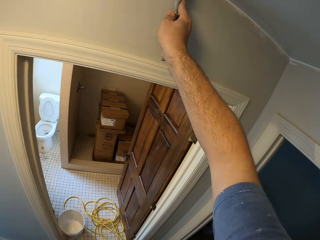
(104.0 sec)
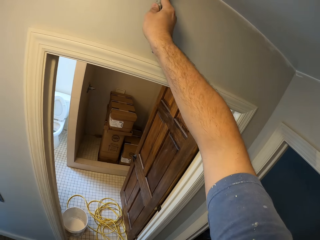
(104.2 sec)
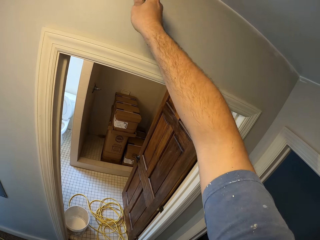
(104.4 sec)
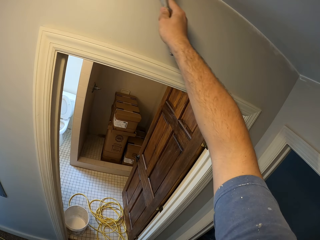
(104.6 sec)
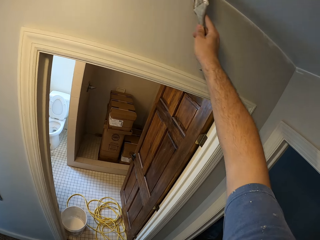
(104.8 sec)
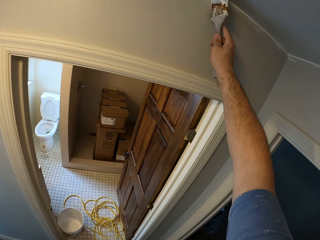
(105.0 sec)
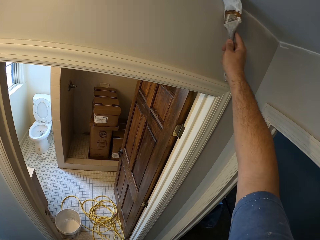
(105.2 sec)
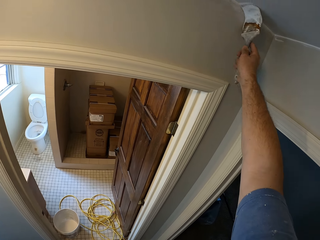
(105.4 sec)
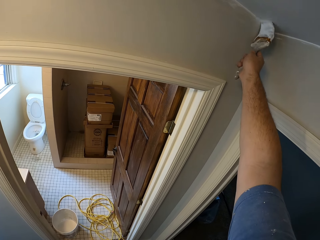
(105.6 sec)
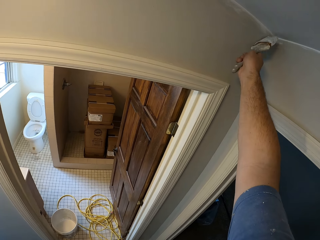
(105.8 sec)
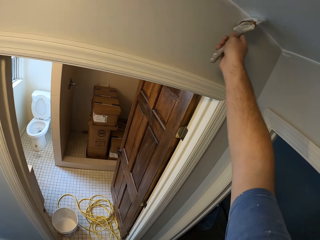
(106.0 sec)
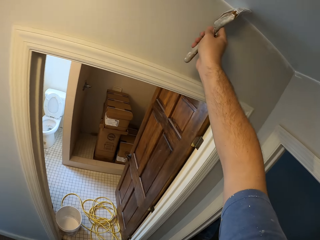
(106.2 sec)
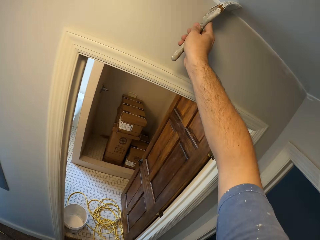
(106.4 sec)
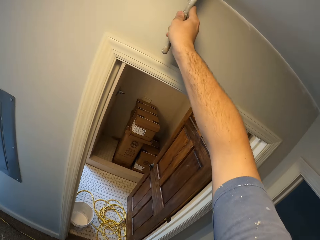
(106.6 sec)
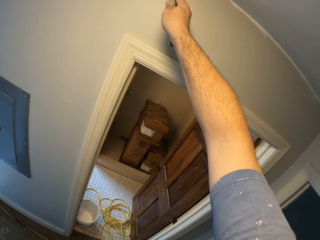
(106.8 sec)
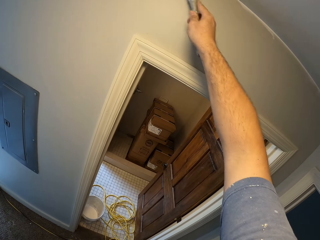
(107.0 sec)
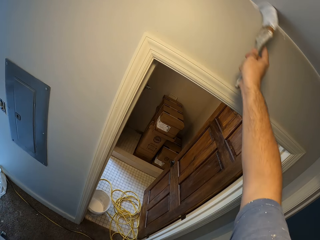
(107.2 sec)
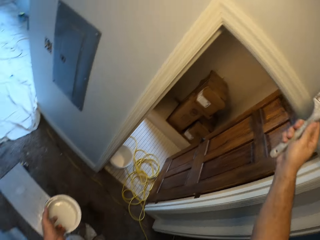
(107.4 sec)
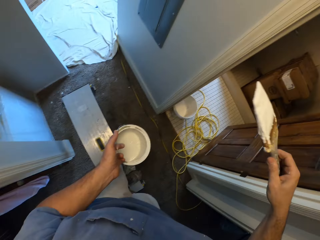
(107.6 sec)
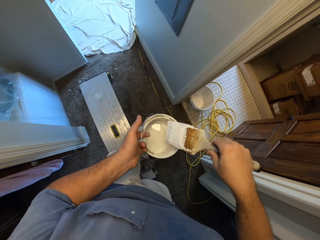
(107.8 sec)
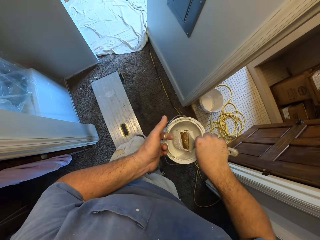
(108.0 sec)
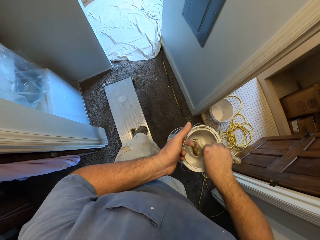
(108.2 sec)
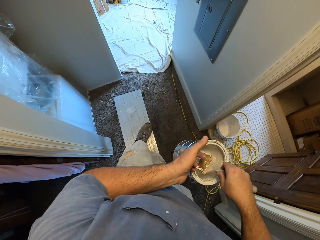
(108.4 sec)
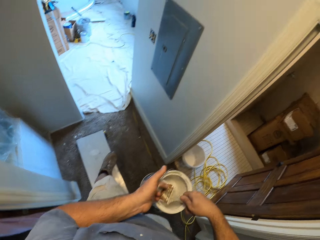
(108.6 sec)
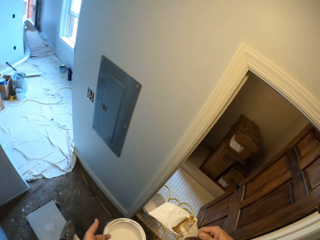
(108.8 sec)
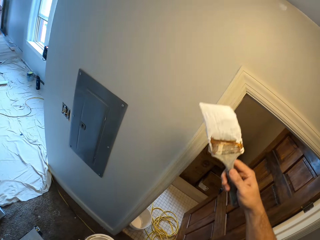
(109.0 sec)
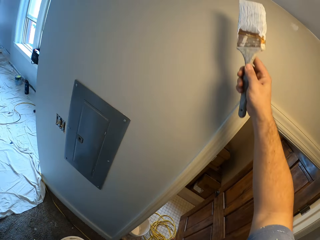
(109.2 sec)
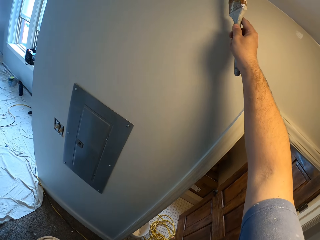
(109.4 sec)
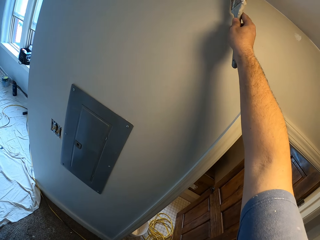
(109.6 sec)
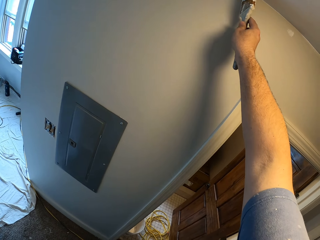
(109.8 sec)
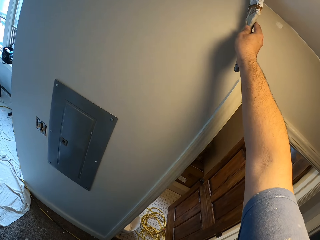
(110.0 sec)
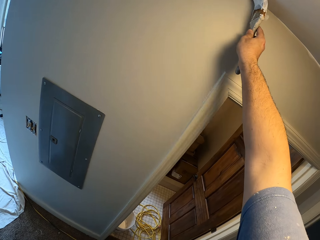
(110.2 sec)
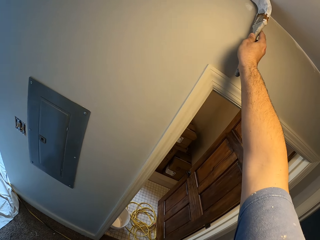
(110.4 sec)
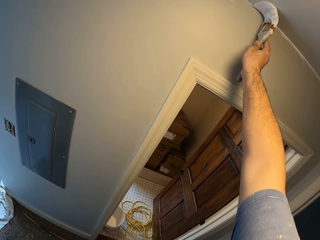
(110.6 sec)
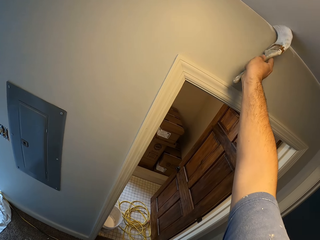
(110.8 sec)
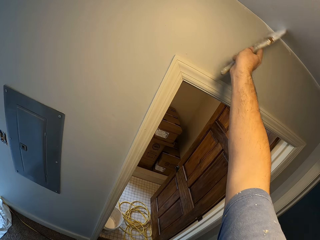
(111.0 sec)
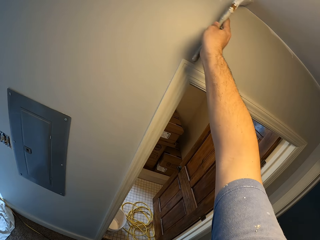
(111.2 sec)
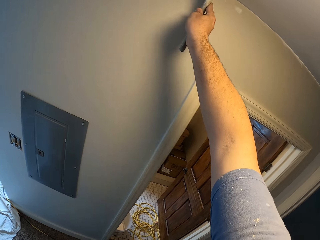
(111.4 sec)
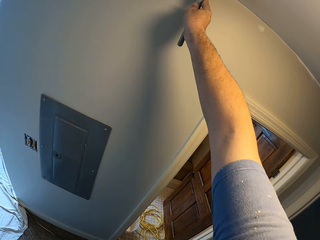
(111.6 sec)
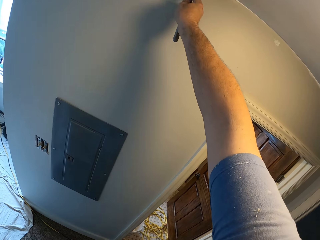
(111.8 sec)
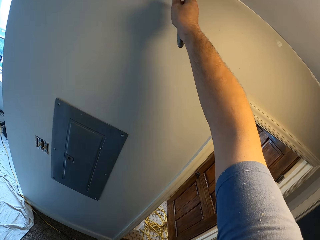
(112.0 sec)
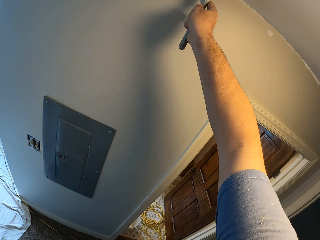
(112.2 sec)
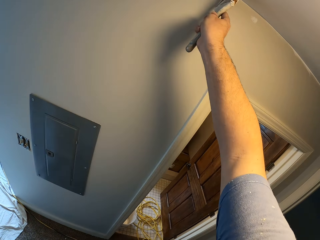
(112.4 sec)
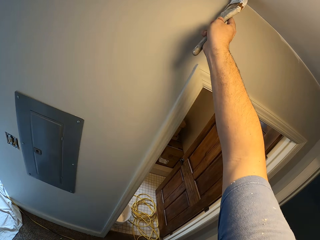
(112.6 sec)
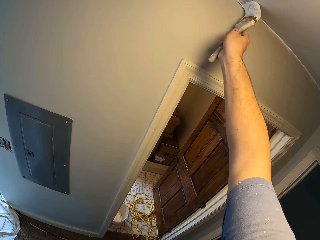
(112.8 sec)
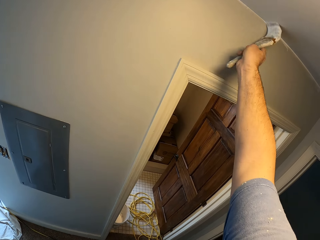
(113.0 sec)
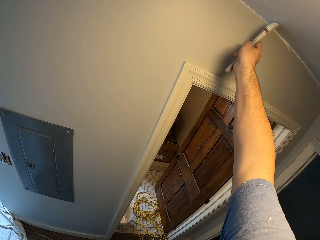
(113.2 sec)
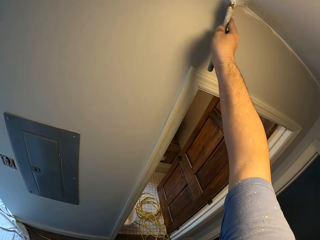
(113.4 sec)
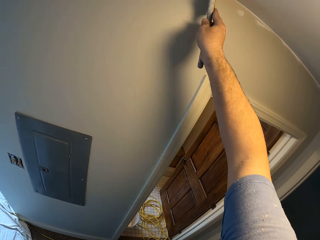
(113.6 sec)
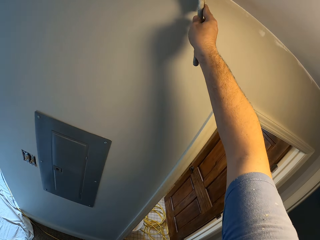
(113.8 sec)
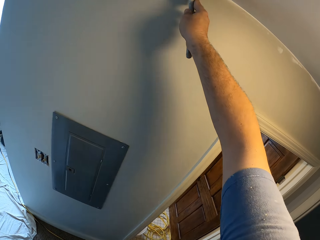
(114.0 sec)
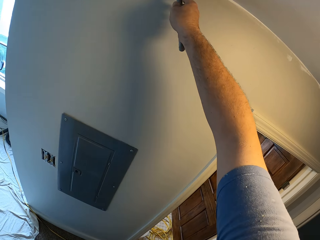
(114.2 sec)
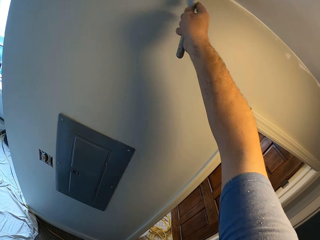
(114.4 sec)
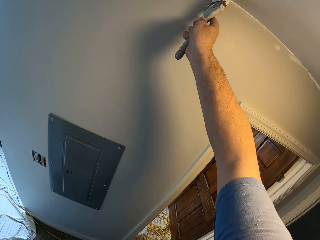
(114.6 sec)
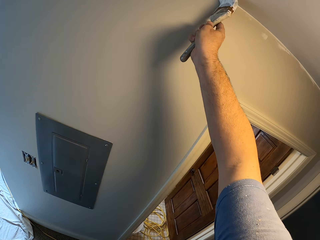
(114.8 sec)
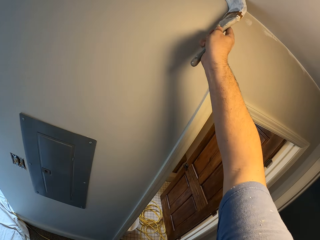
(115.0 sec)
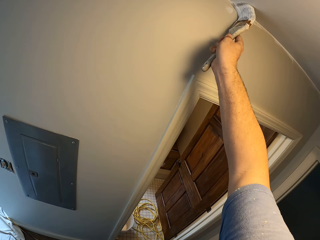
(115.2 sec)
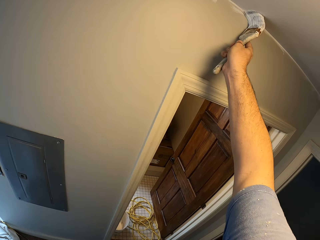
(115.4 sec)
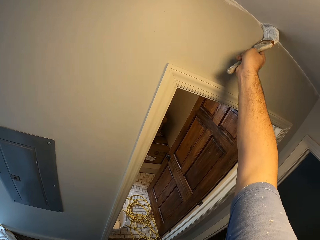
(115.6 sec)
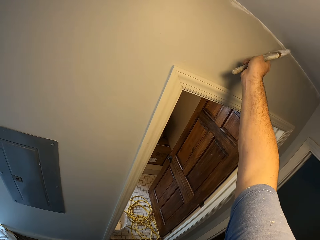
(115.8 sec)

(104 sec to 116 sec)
The camera wearer dips the paintbrush into the paint container. They remove the paintbrush from the paint container. They paint the ceiling corner of the house.

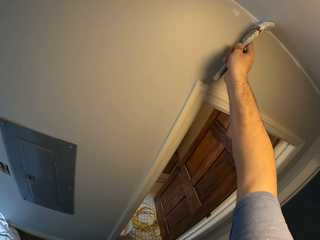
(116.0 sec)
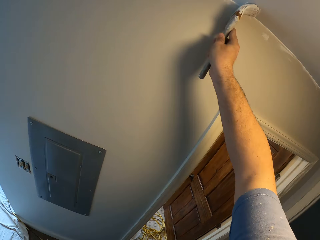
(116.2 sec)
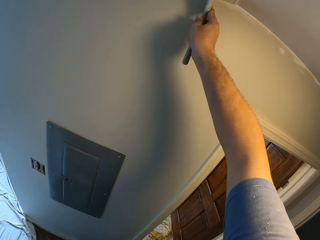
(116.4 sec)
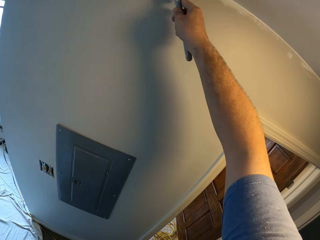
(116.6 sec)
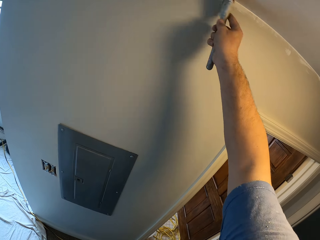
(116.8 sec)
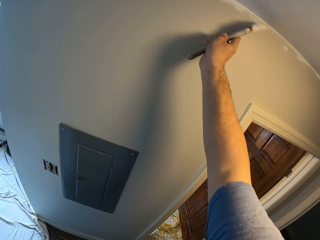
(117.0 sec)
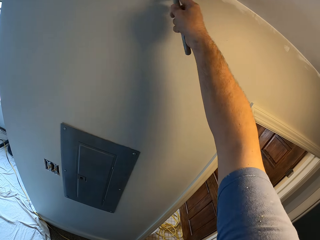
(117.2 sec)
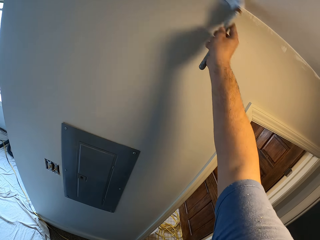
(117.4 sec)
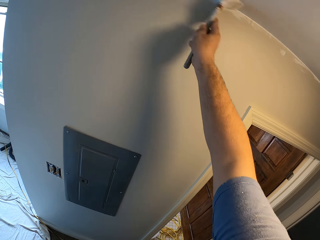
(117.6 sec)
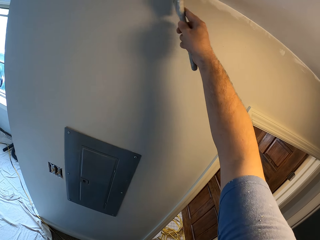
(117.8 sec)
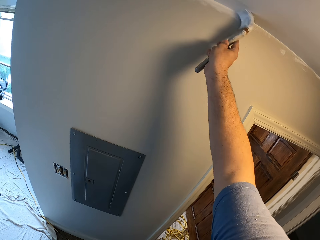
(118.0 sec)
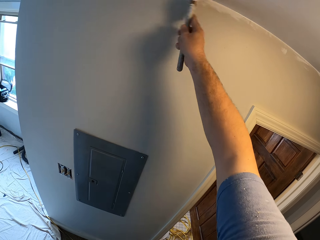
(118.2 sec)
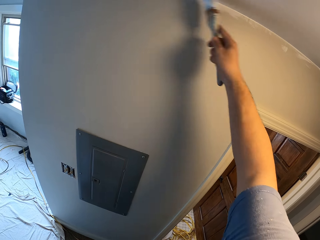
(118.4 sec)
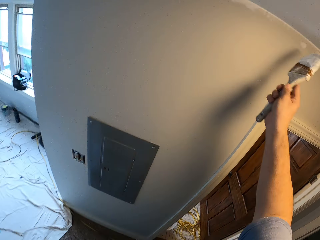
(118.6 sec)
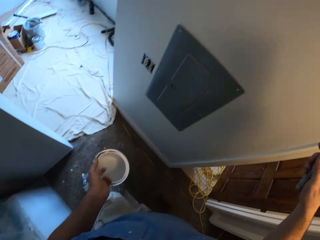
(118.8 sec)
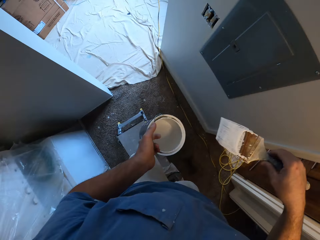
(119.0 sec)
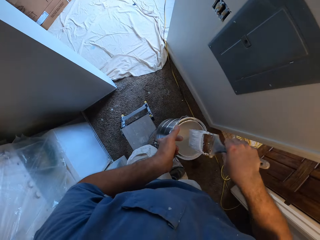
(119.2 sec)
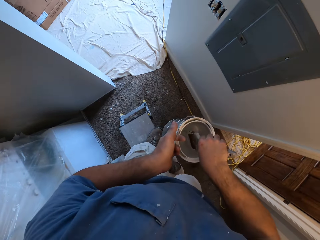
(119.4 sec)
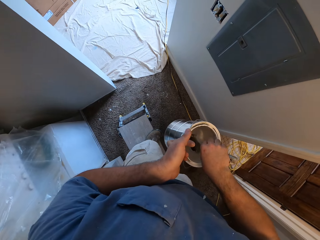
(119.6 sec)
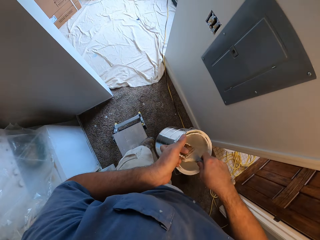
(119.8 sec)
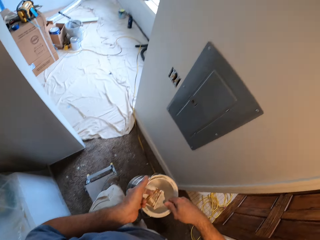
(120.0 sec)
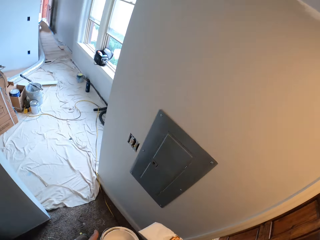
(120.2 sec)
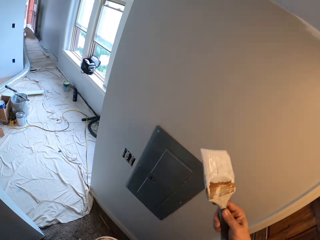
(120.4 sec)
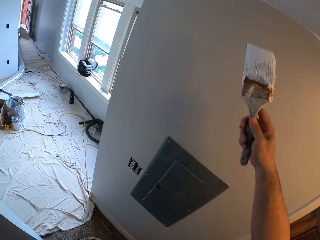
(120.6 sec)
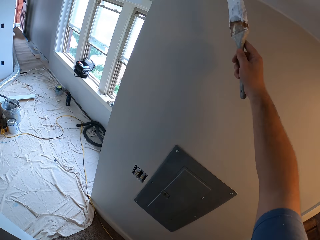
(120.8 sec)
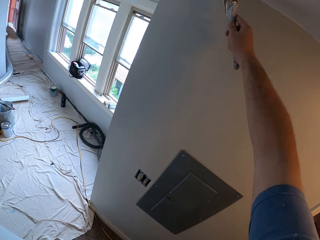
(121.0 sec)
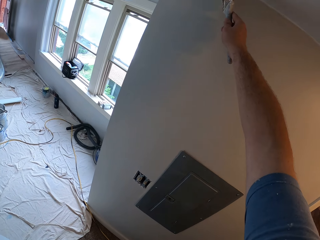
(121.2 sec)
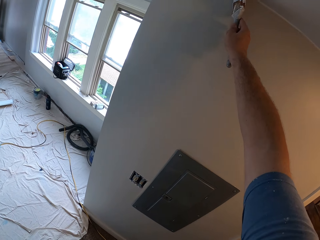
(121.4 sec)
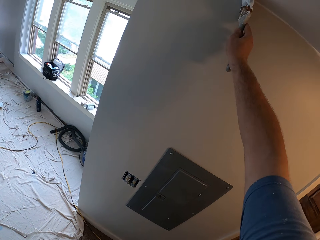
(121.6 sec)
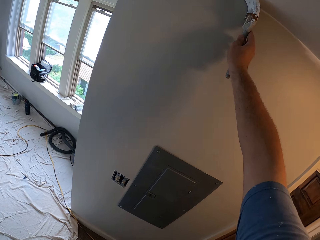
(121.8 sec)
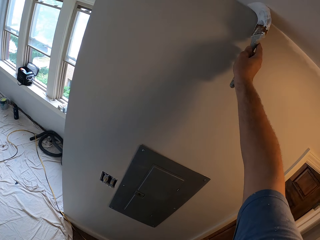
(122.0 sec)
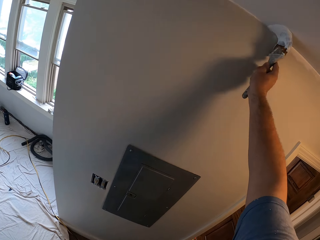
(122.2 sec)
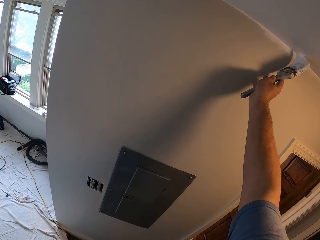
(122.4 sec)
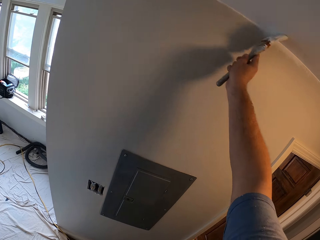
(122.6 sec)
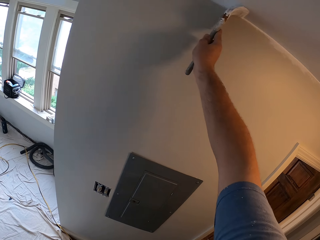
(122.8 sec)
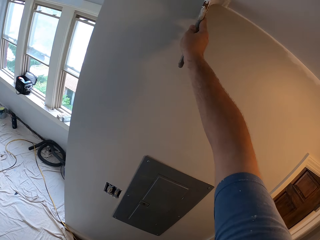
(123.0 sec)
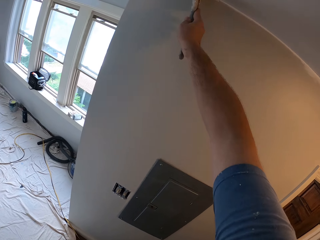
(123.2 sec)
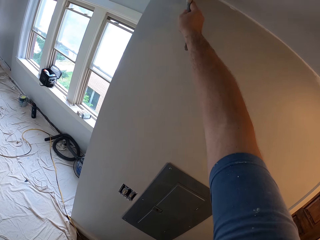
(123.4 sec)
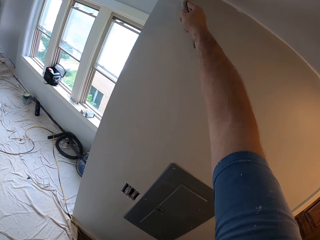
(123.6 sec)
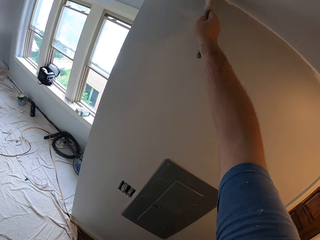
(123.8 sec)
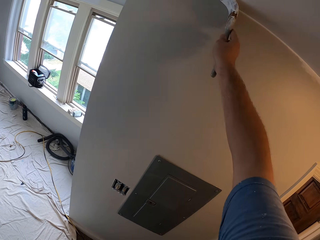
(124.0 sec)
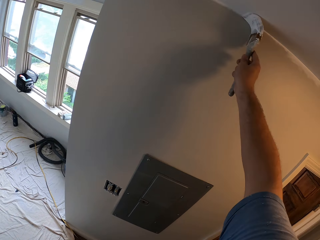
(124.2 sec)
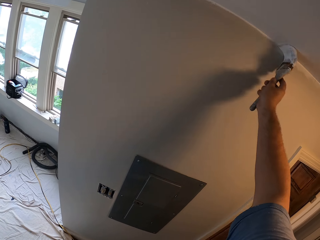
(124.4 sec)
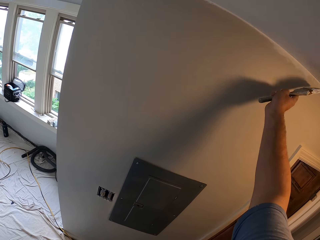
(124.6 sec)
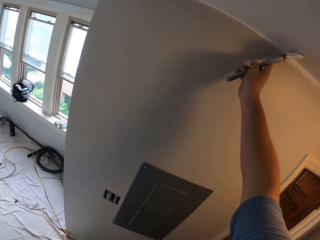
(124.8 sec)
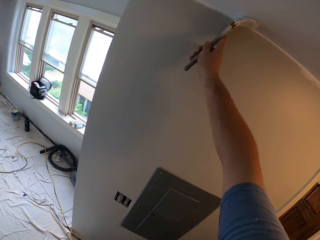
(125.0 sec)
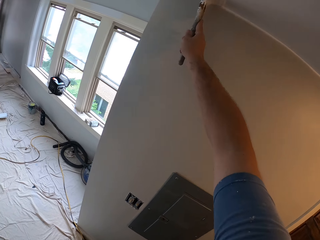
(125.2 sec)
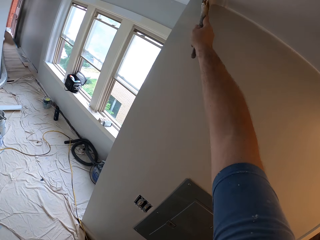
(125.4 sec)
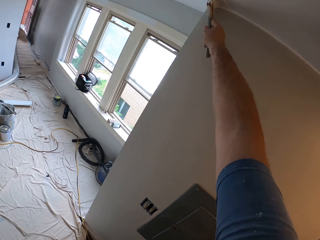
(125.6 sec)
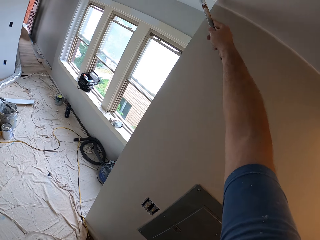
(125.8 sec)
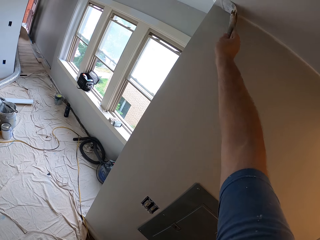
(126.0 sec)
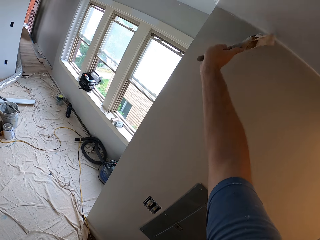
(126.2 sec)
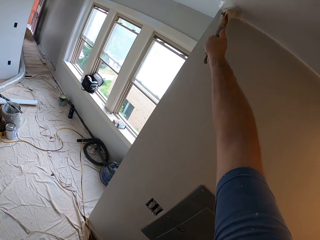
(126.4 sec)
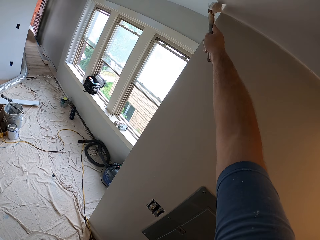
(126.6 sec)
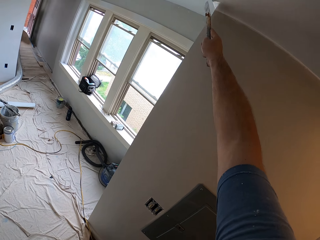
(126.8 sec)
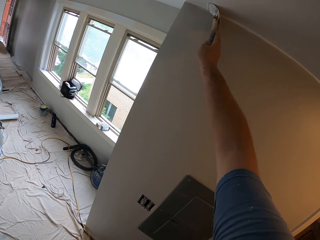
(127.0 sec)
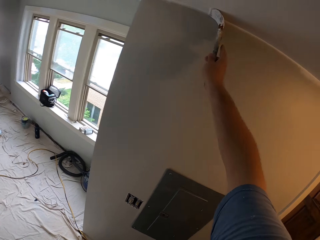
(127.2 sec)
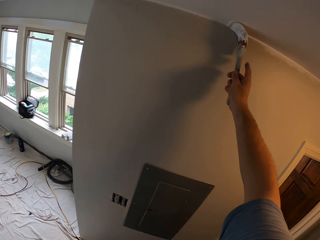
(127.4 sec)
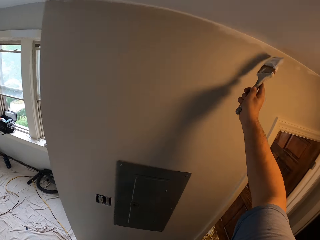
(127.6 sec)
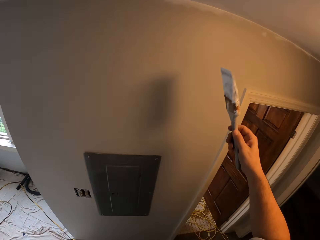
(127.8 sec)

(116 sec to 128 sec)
The camera wearer dips the paintbrush into the paint container. They remove the paintbrush from the paint container. They paint the ceiling corner of the house.
